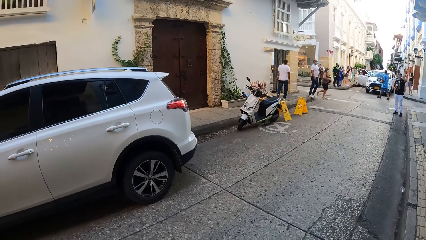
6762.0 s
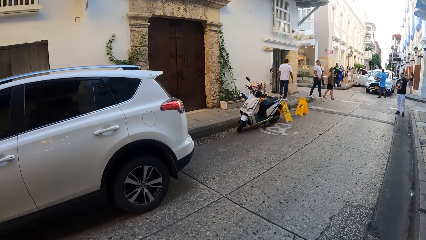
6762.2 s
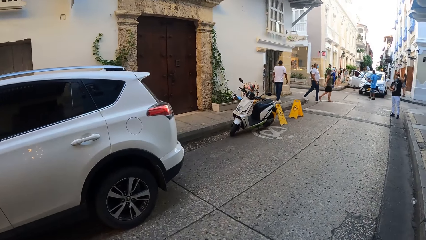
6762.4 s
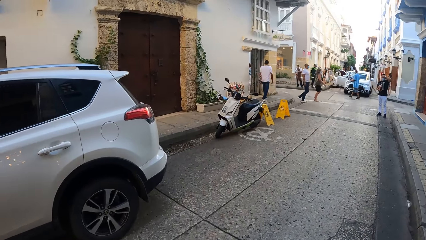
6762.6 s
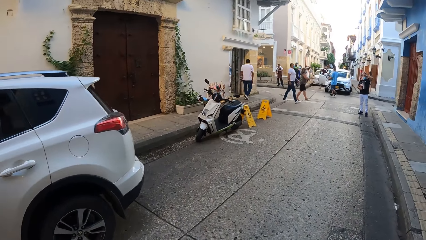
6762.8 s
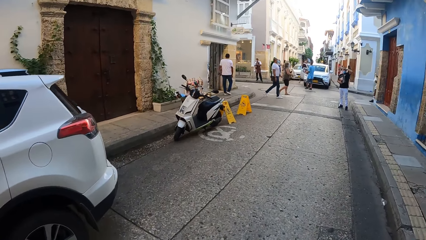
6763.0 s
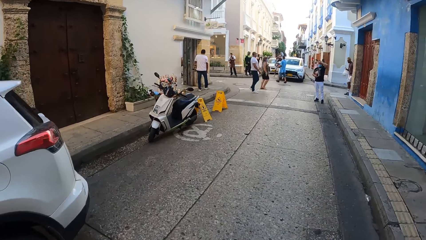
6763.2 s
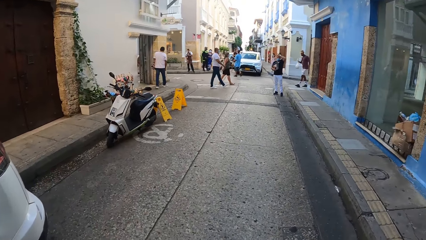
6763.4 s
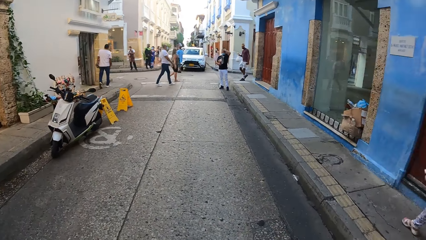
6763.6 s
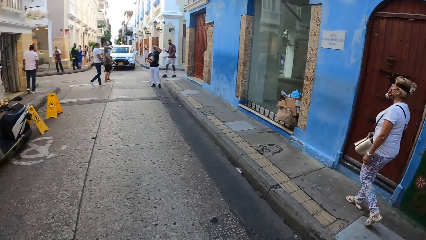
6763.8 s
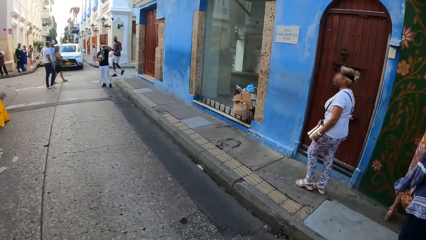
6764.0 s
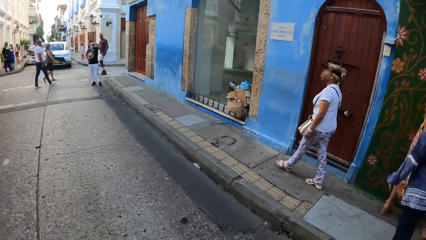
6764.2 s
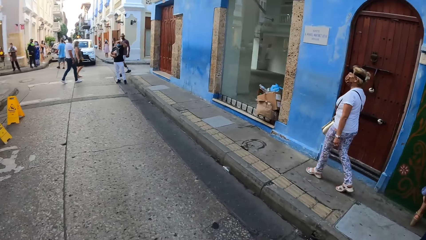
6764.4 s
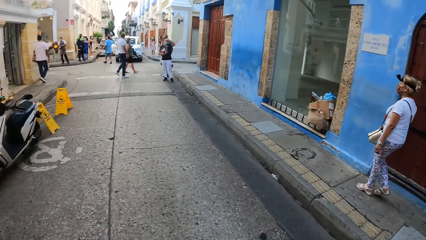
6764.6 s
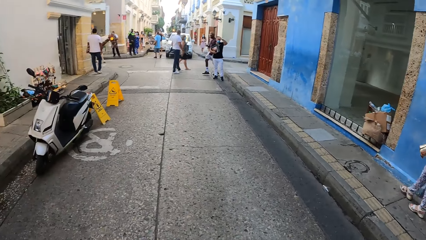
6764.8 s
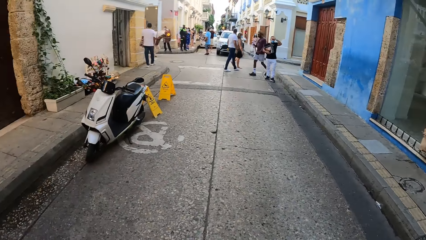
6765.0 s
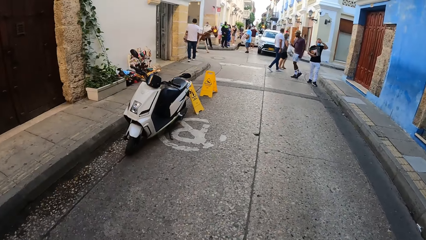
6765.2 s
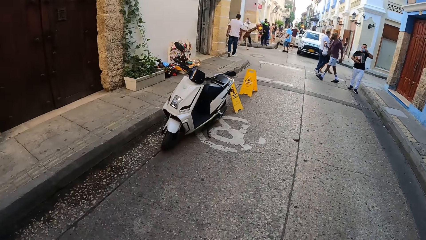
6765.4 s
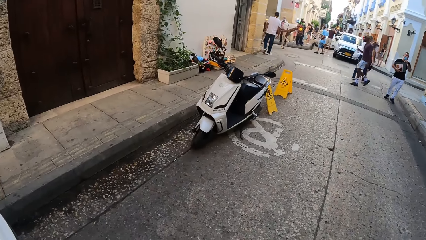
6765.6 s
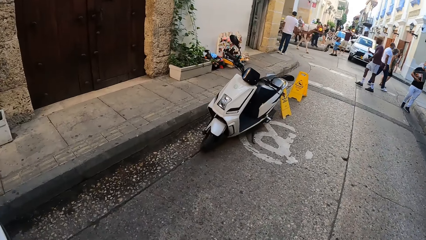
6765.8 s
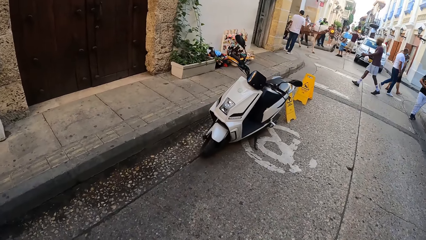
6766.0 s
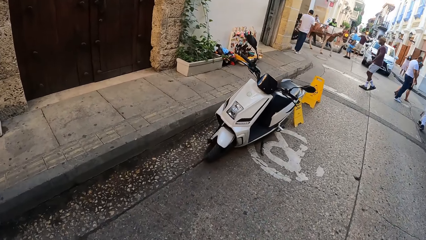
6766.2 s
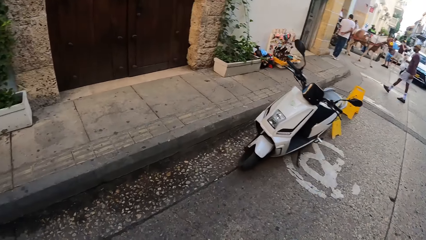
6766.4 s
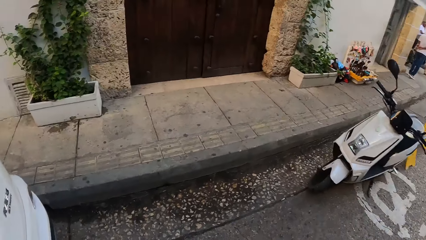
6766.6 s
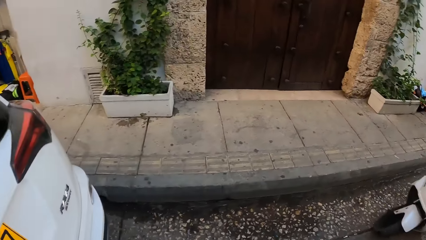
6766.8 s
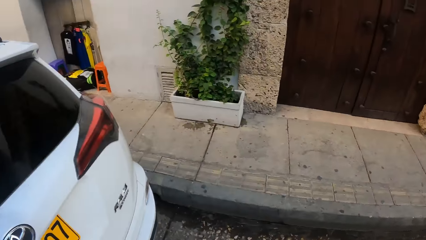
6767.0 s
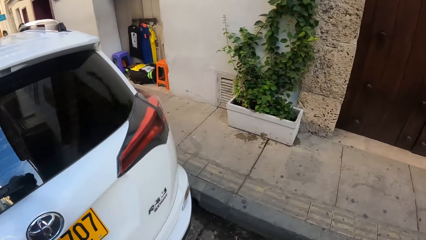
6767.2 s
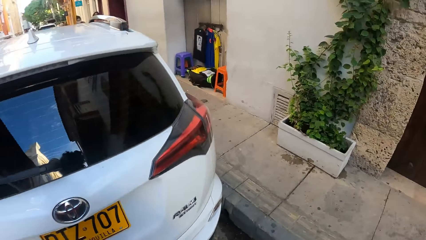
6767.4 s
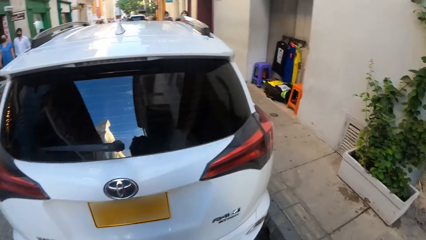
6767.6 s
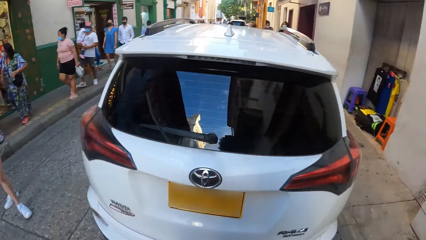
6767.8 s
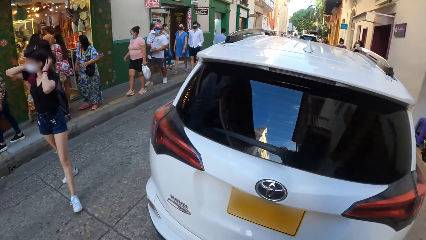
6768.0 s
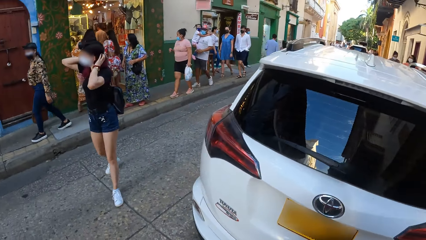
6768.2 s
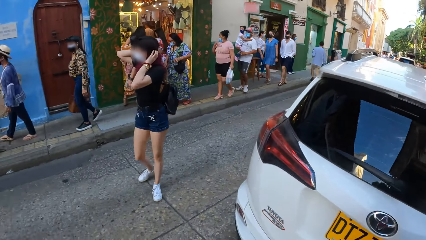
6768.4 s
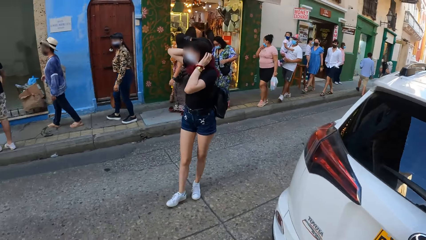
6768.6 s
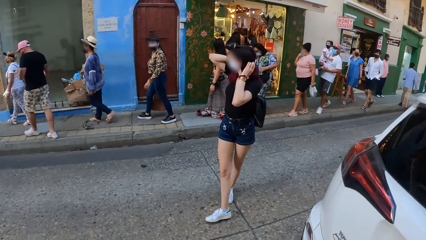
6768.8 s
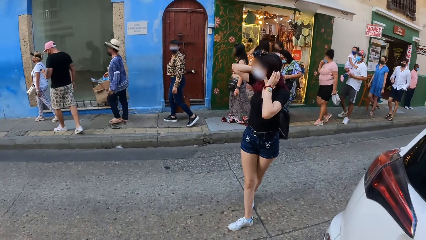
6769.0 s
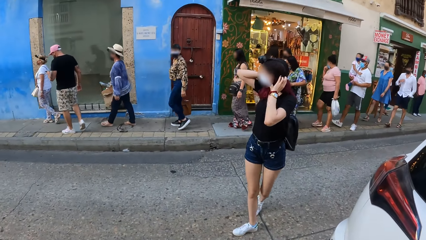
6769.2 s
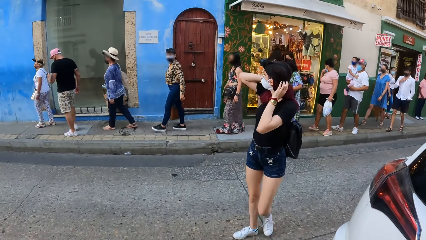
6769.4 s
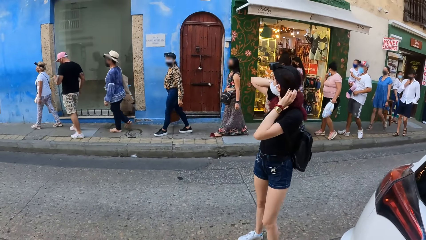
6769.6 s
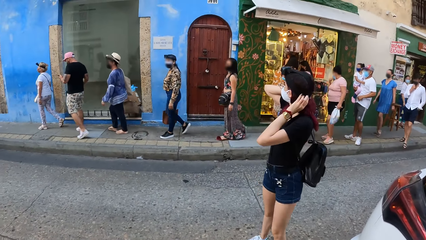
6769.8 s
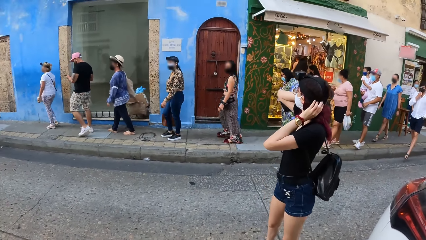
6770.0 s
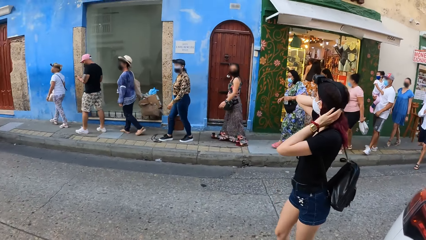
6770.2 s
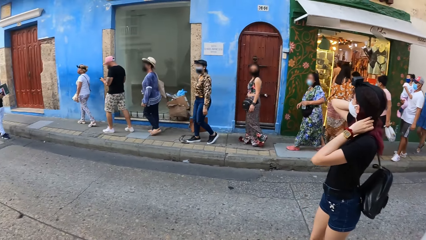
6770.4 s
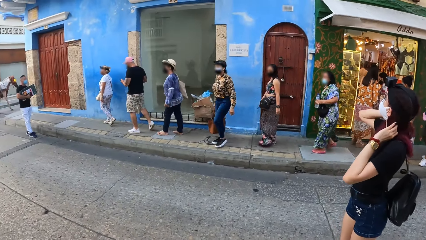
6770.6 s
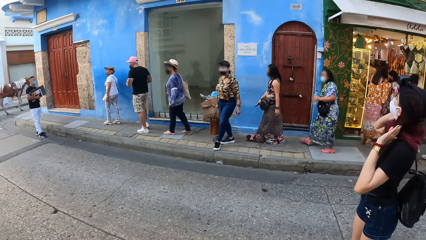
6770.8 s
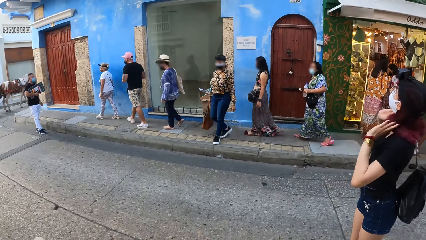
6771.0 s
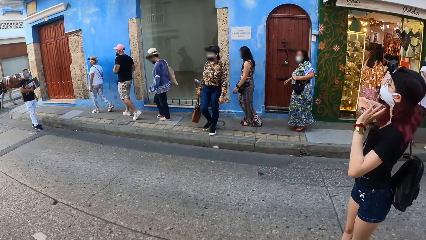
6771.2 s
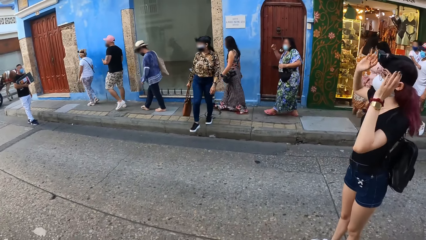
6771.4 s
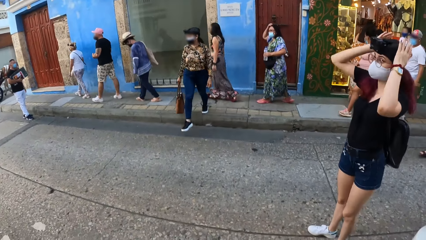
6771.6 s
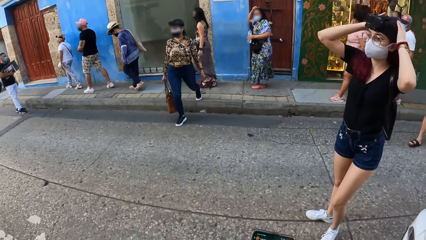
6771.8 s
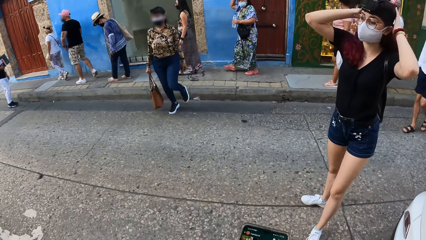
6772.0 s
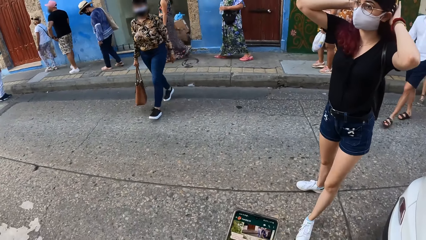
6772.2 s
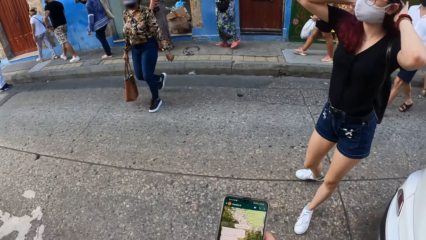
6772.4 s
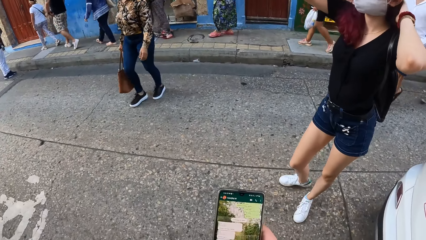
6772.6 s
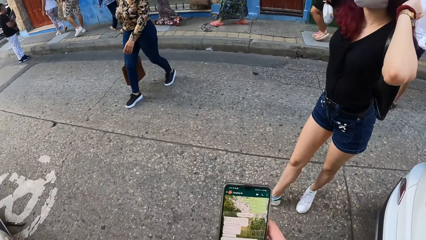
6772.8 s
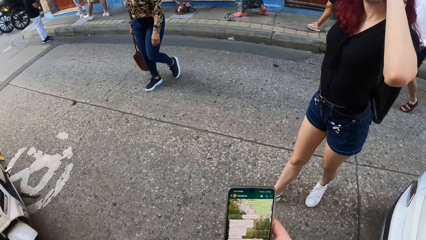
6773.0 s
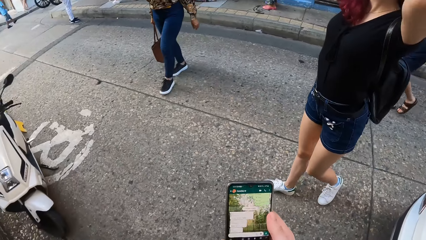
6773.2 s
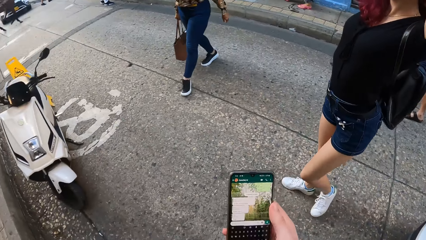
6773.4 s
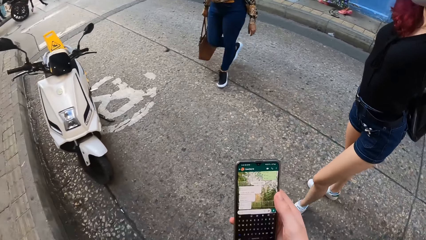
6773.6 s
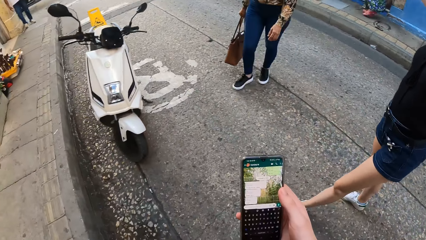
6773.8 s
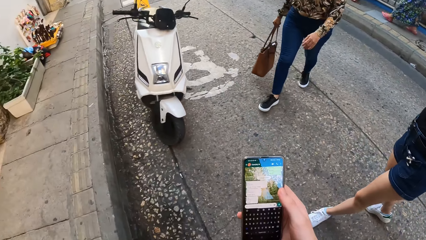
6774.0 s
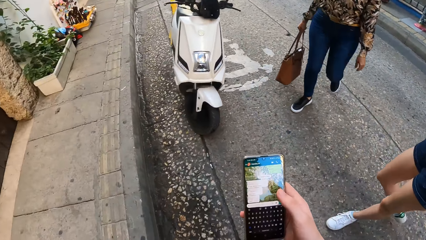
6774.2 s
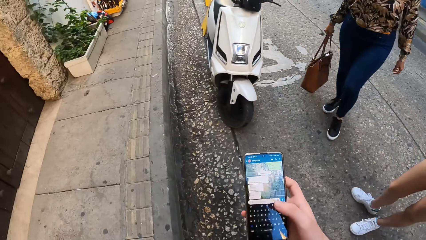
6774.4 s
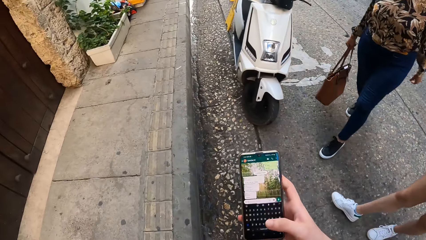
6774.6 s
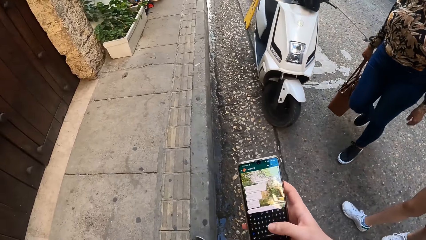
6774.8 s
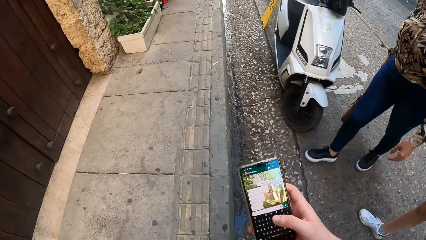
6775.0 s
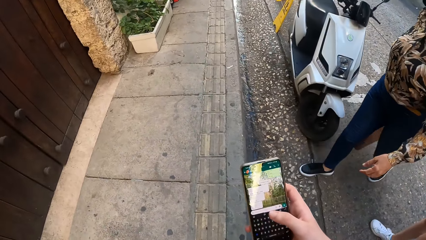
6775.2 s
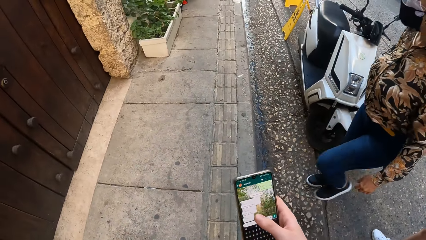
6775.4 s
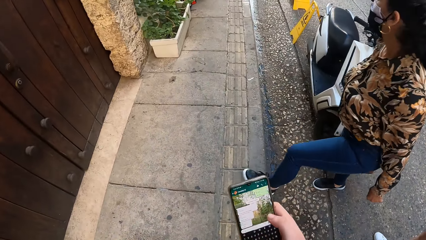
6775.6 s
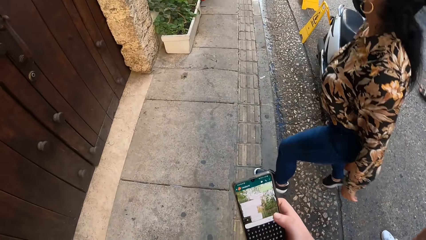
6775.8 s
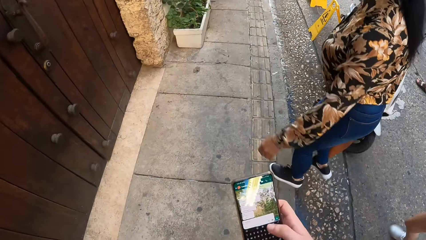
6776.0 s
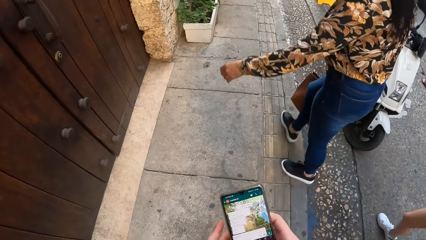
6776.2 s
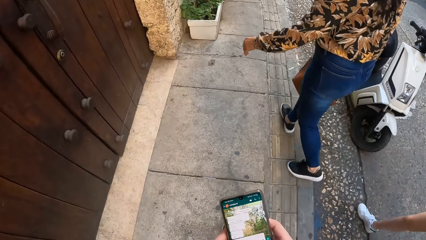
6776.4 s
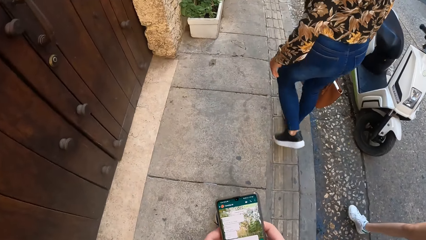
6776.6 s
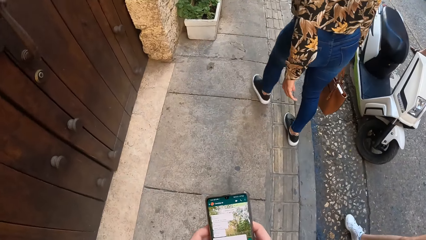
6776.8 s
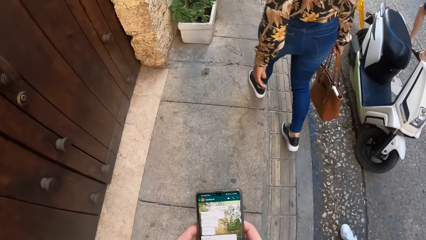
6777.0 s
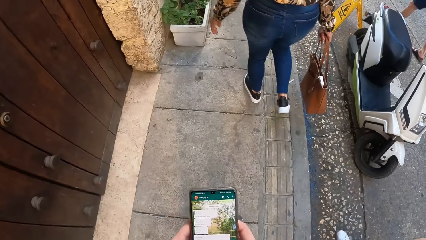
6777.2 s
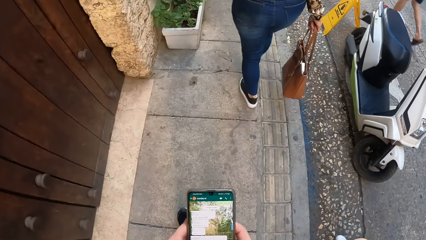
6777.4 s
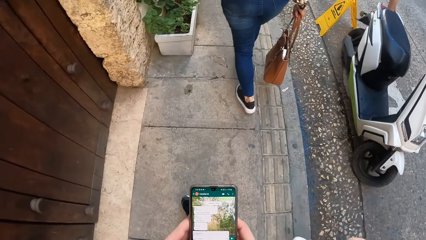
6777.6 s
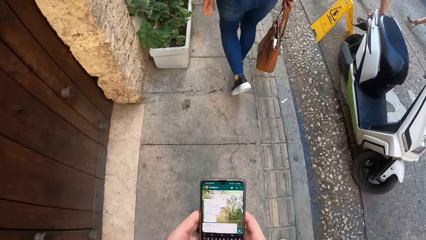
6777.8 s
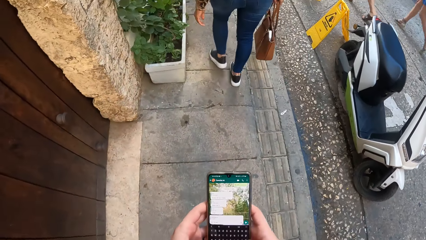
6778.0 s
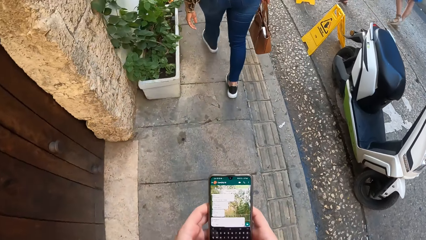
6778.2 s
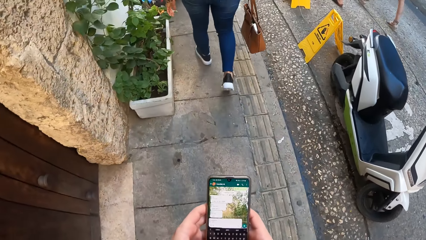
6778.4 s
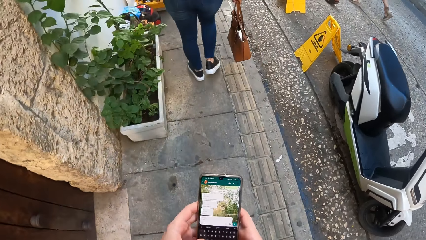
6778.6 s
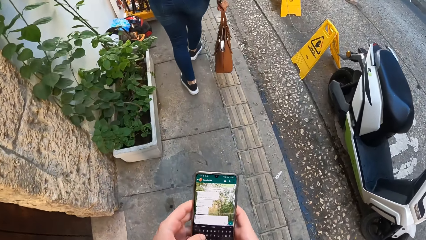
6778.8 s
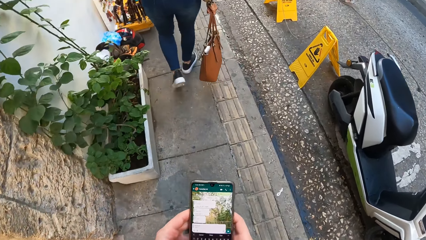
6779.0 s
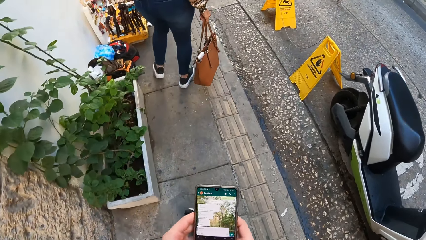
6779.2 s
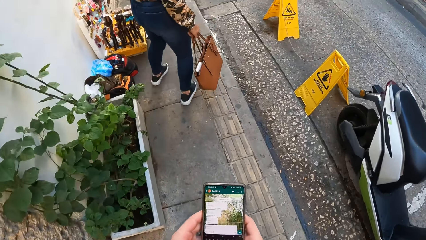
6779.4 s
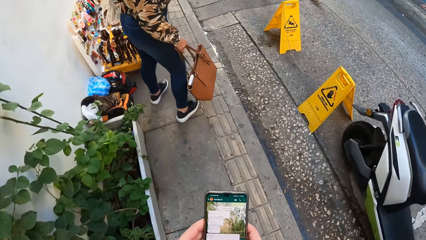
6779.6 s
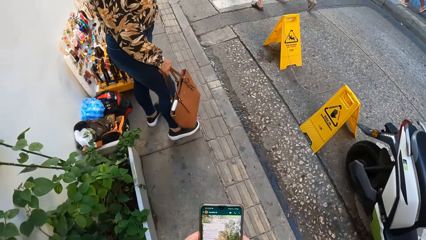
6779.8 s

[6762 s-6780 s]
The camera wearer walks across the road. They turn around in the street. A woman walks across the road. Another woman walks across the road. The camera wearer operates a phone with both hands. The other woman walks on a side path beside the road. The camera wearer walks on the side path beside the road.
